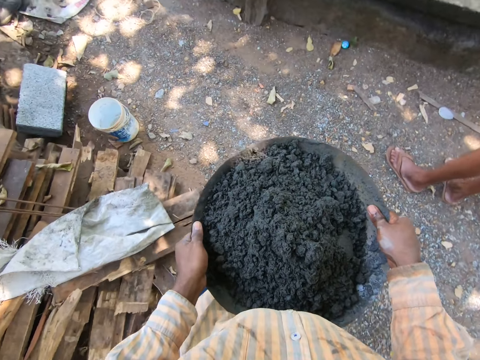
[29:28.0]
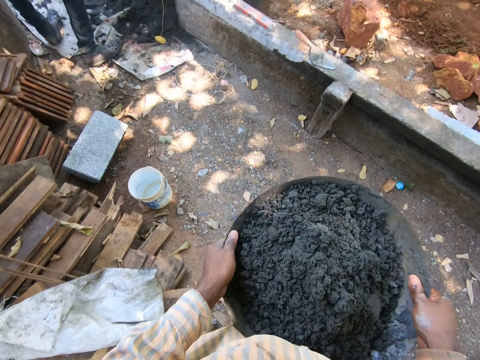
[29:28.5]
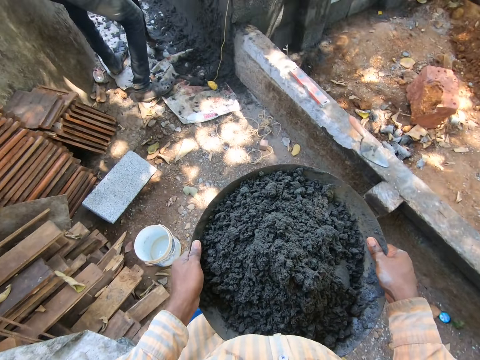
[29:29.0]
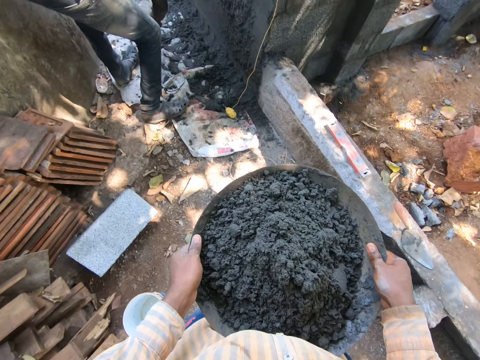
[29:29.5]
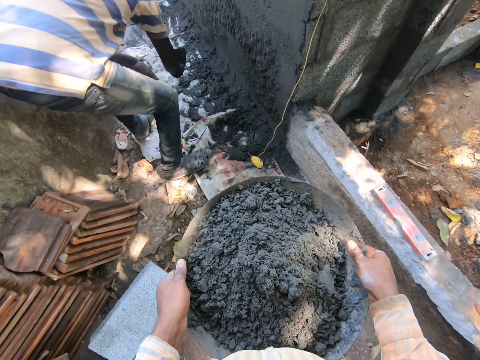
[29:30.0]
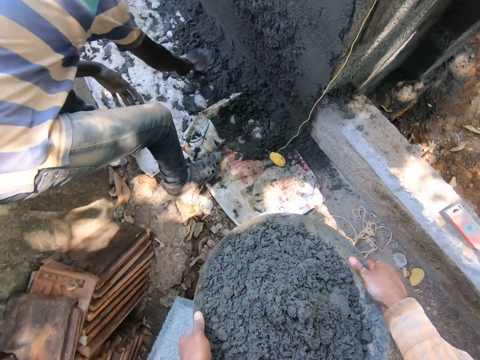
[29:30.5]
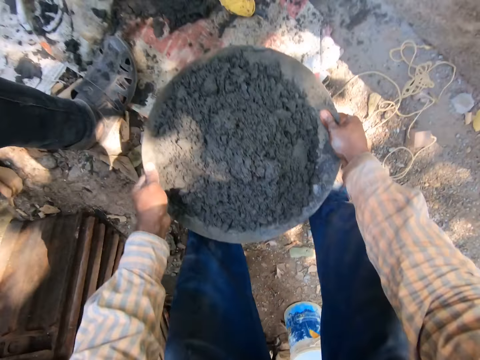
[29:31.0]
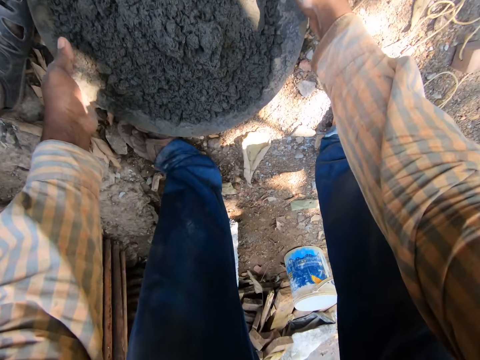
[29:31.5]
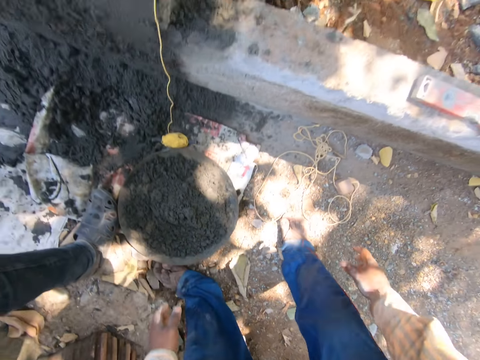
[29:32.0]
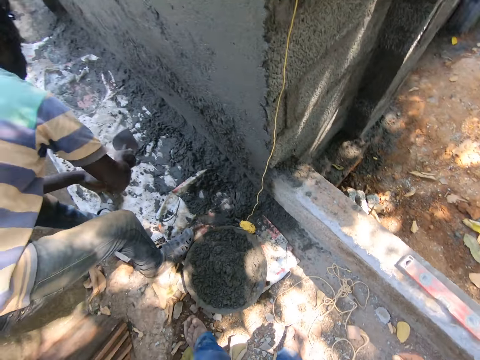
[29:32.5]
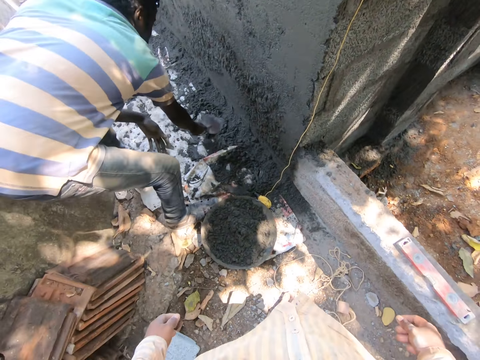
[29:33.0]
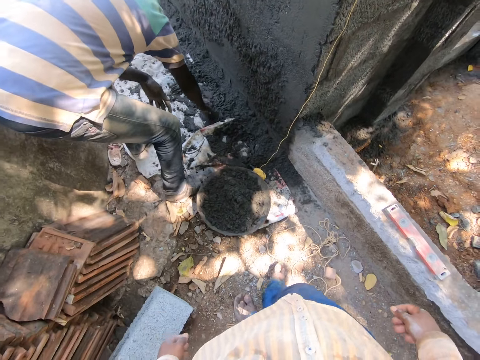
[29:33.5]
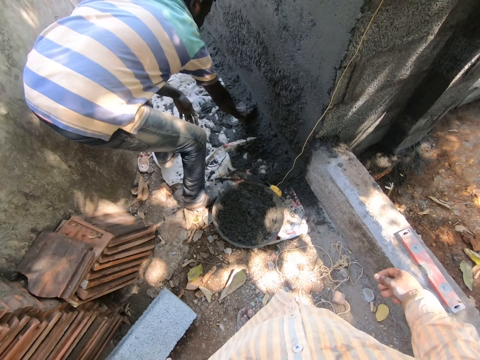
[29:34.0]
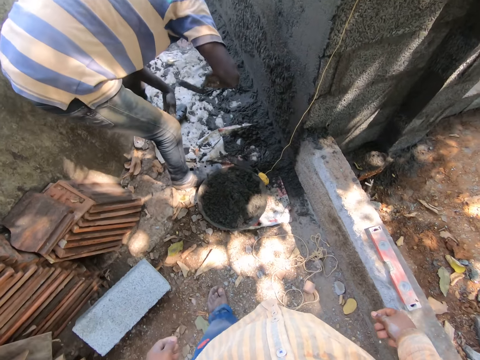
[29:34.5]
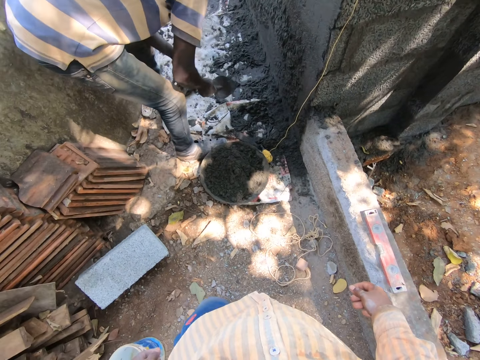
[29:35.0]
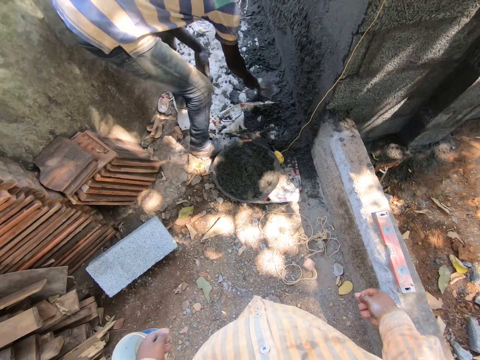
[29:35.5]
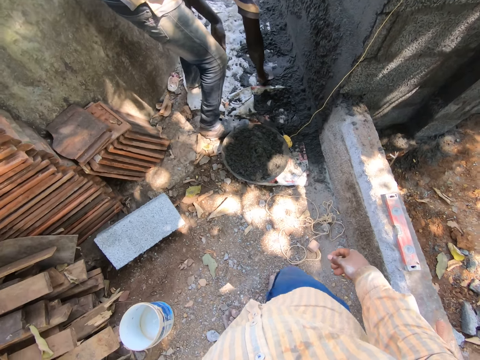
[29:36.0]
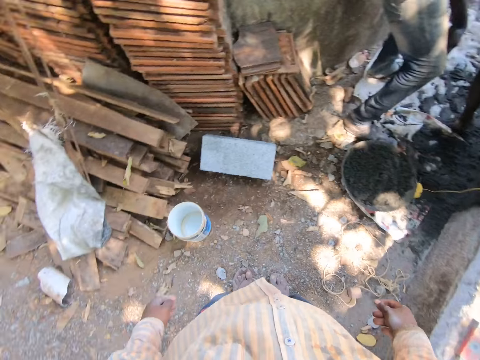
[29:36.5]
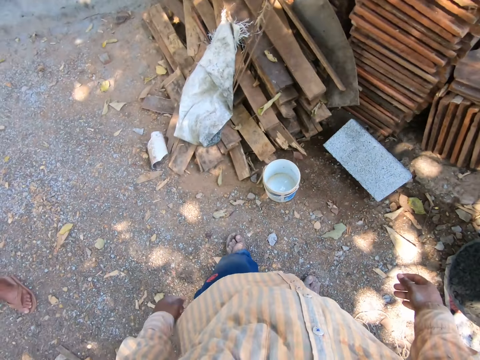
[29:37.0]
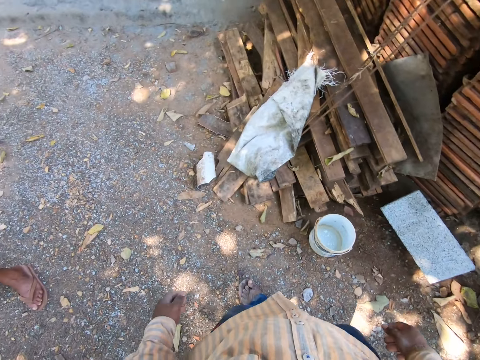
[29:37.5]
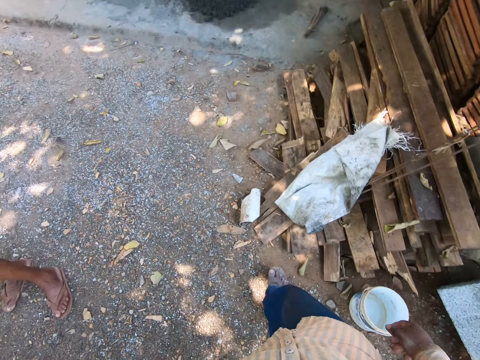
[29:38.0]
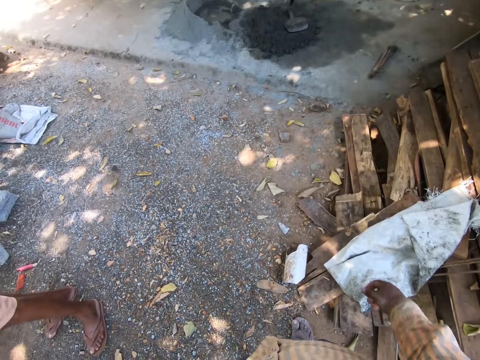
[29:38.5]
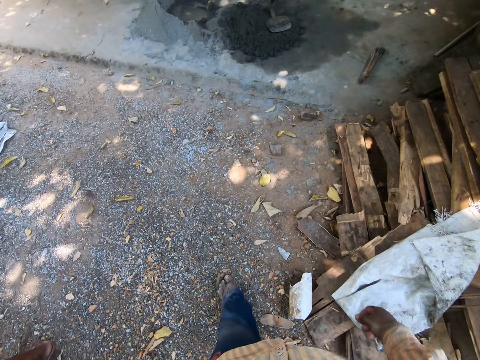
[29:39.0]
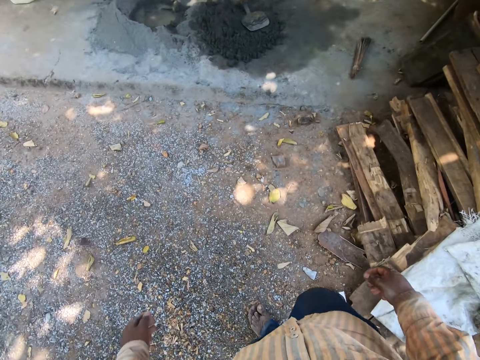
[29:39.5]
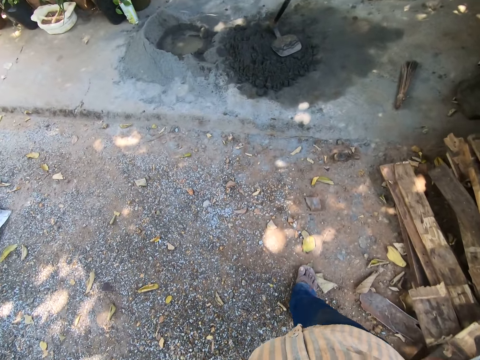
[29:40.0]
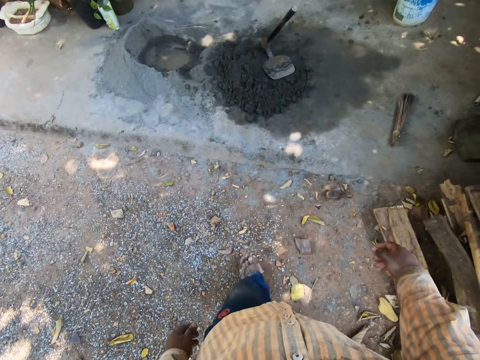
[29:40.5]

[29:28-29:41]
A man holds a trowel with his right hand. He packs some mortar from the ground with the trowel in his right hand. He pastes the mortar on the wall with the trowel in his right hand. He packs some mortar from the ground with the trowel in his right hand. The camera wearer places the head pan on the floor with both hands. The man pastes the mortar on the wall with the trowel in his right hand. He packs some mortar from the ground with the trowel in his right hand. He pastes the mortar on the wall with the trowel in his right hand. He packs some mortar from the ground with the trowel in his right hand. The camera wearer walks in the compound.

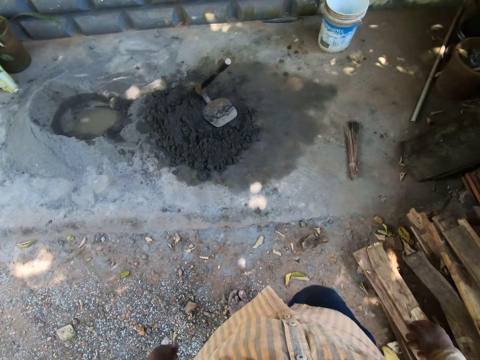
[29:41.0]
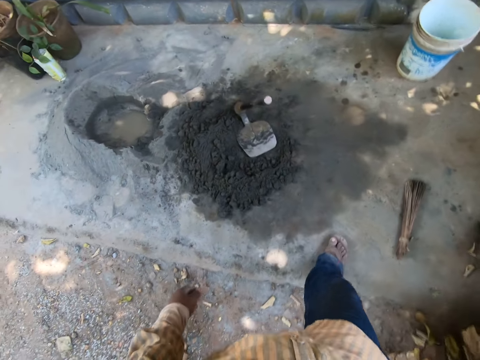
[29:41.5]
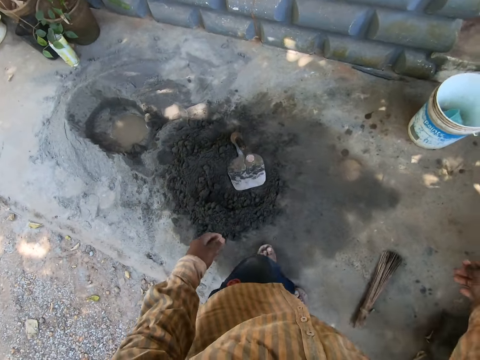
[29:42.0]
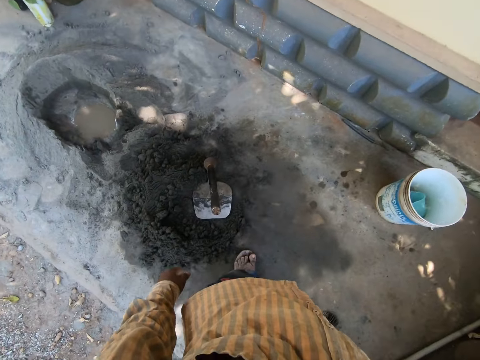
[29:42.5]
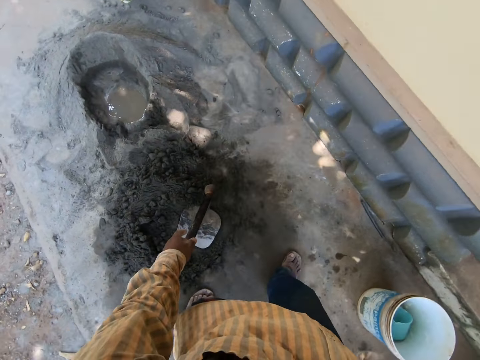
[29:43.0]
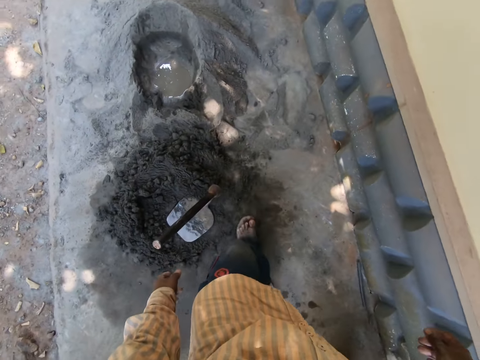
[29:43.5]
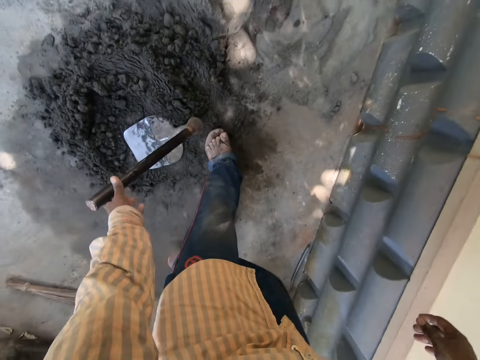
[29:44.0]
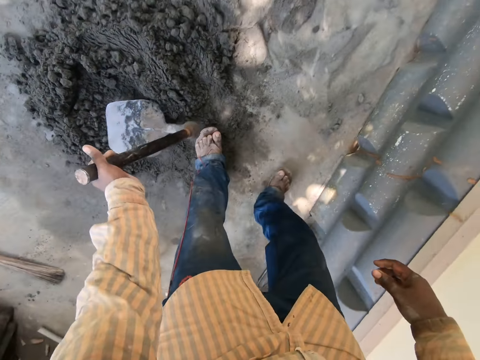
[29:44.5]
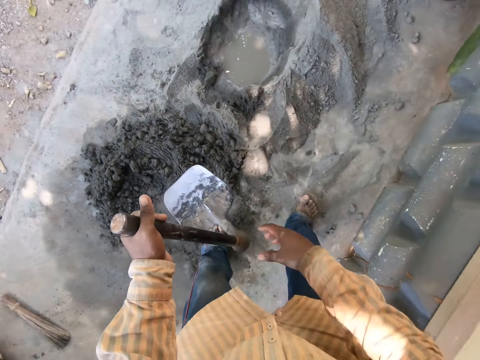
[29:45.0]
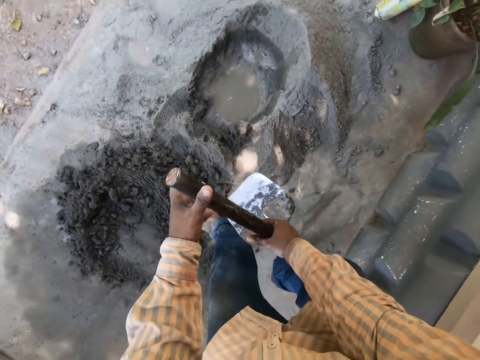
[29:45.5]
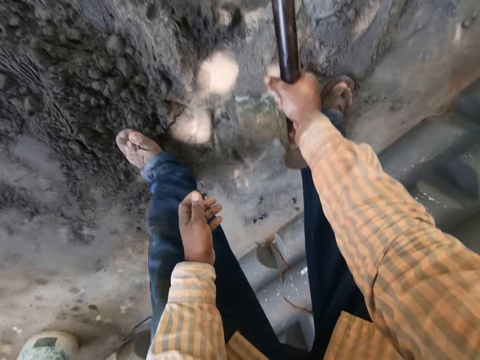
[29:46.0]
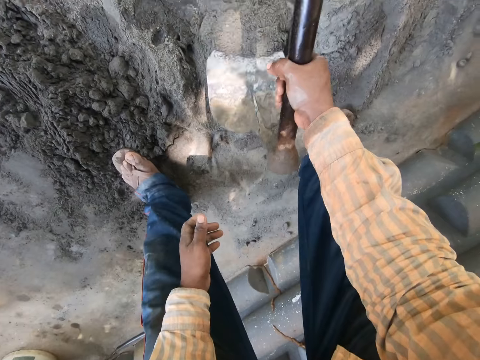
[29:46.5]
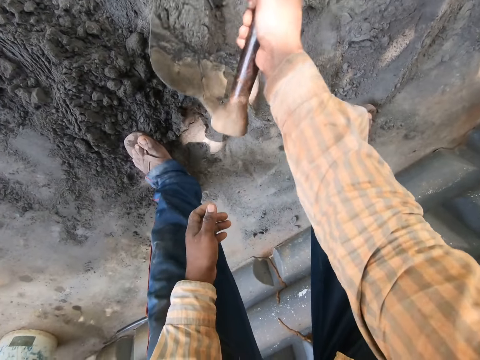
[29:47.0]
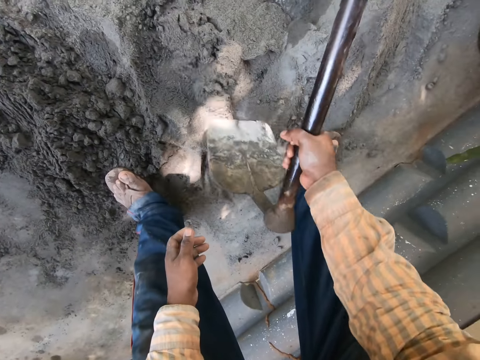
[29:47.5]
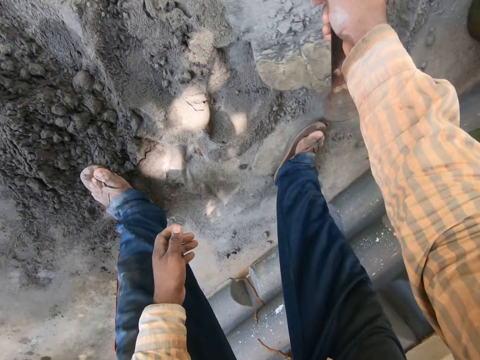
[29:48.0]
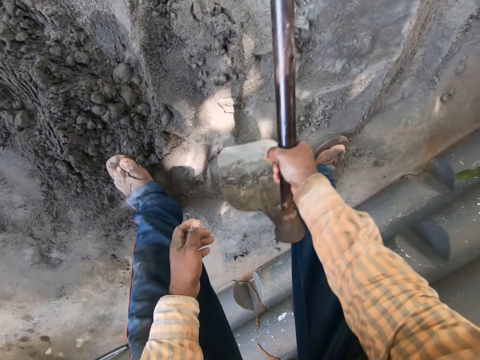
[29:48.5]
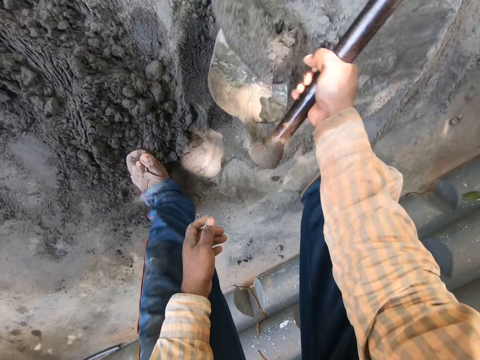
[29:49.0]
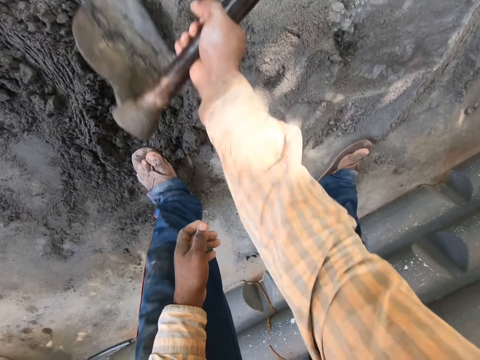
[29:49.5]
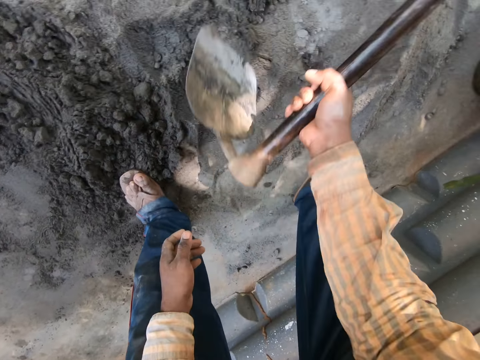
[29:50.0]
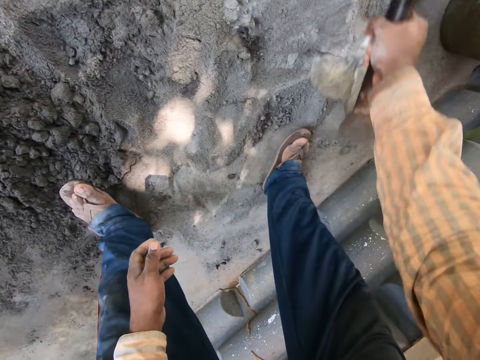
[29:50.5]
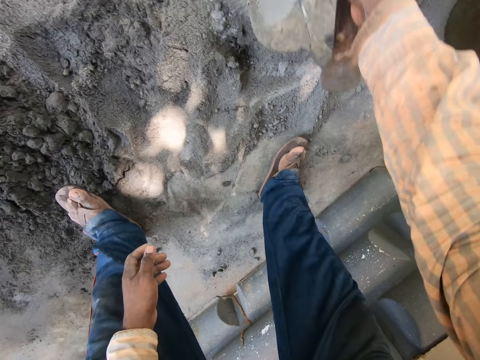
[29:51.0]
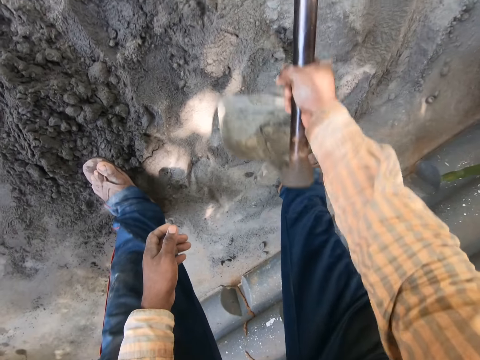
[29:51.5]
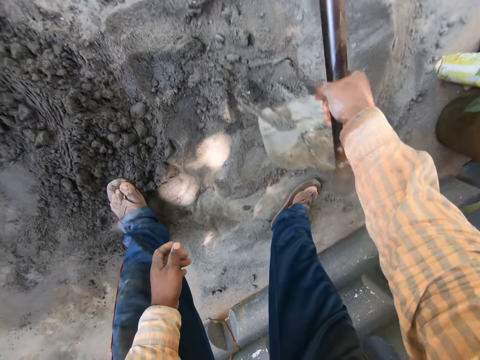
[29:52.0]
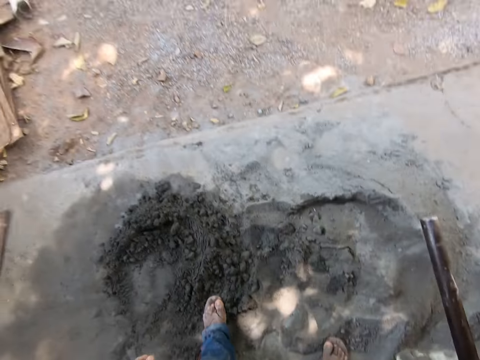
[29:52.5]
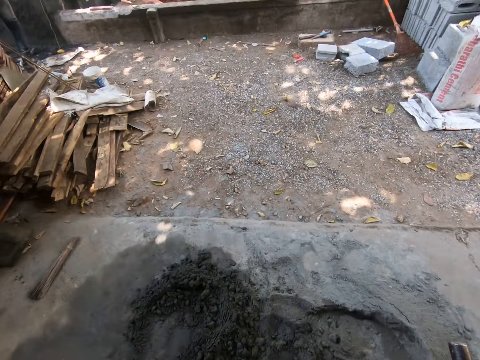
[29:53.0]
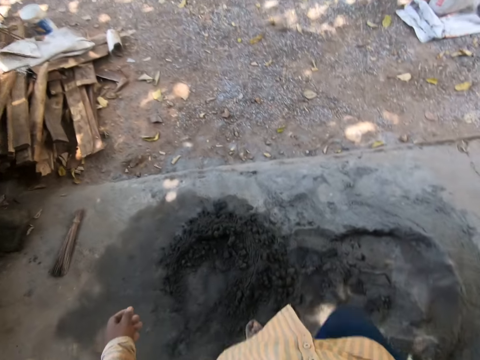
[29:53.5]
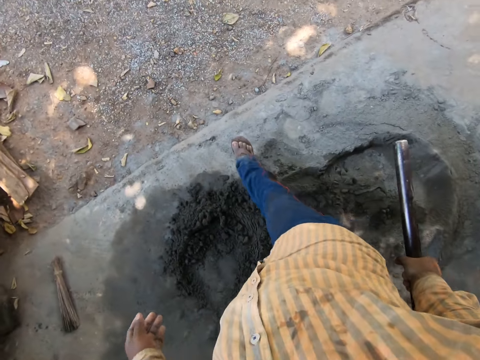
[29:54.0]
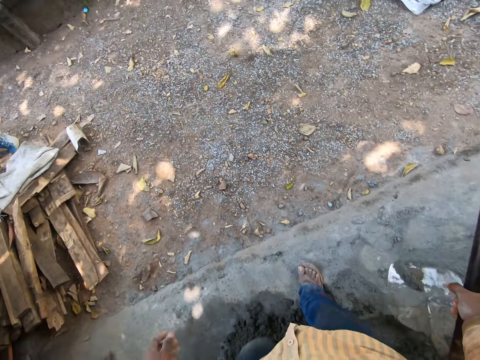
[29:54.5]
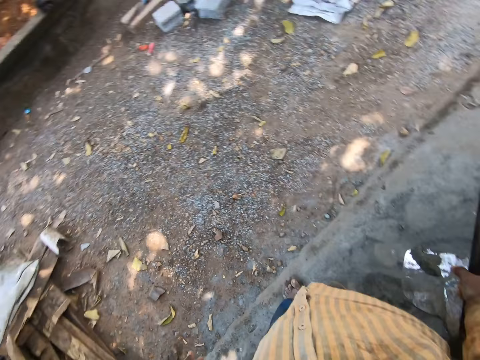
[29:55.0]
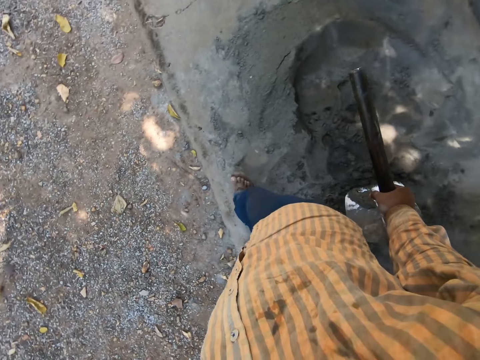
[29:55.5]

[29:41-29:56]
The camera wearer picks up the hoe from the floor with his left hand. He holds the hoe. He passes the hoe from his left hand to his right hand. He mixes the mortar on the floor with the hoe in his right hand. He walks in the compound.
